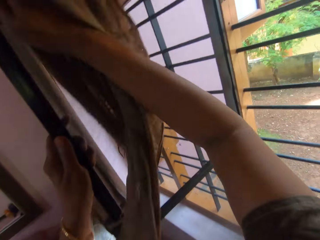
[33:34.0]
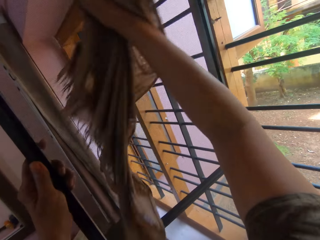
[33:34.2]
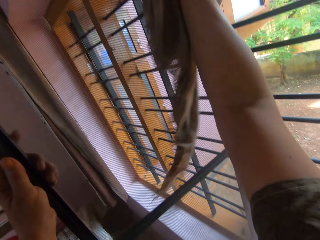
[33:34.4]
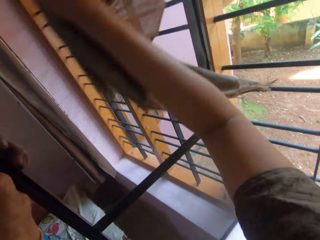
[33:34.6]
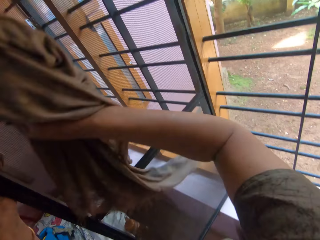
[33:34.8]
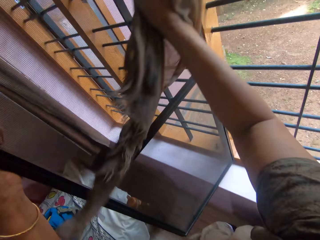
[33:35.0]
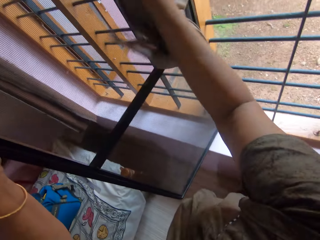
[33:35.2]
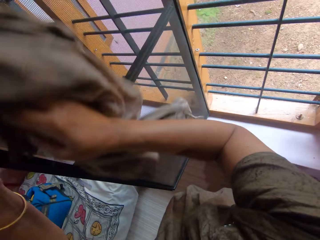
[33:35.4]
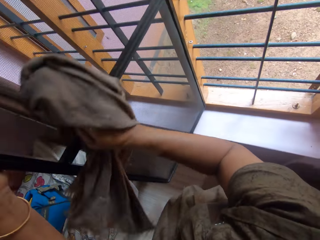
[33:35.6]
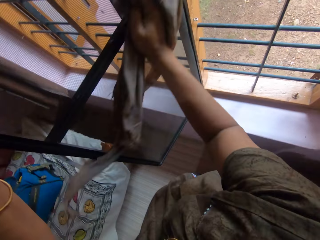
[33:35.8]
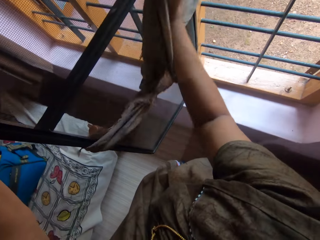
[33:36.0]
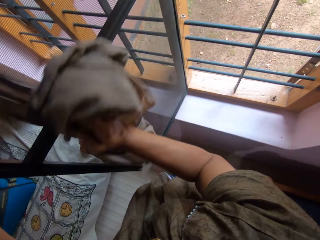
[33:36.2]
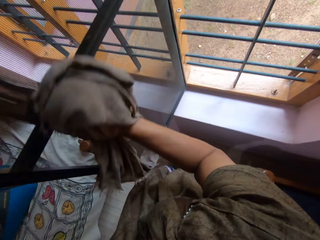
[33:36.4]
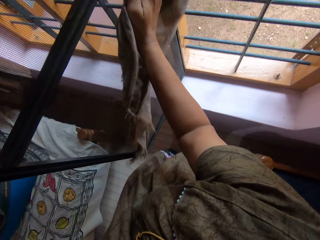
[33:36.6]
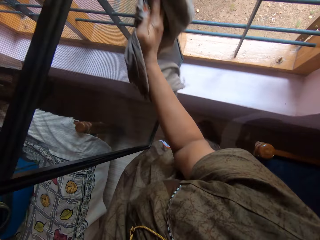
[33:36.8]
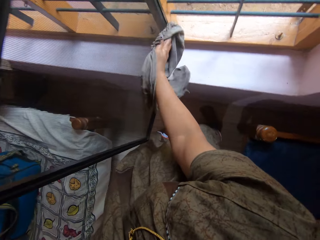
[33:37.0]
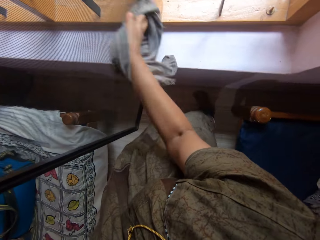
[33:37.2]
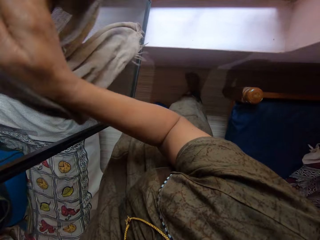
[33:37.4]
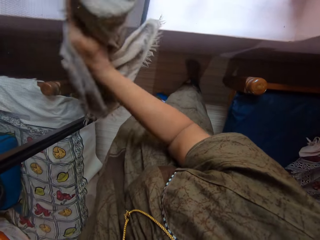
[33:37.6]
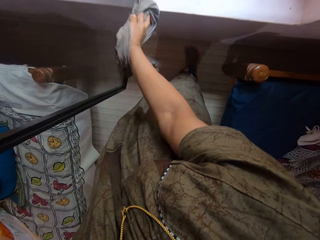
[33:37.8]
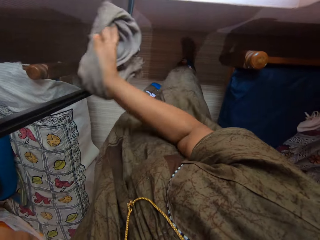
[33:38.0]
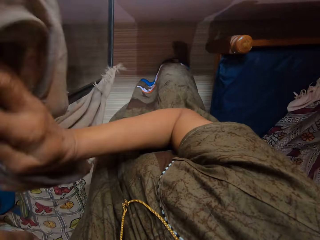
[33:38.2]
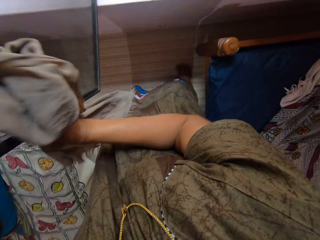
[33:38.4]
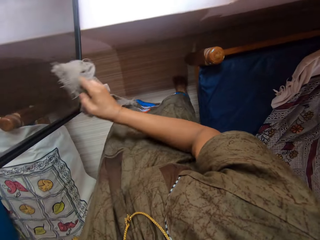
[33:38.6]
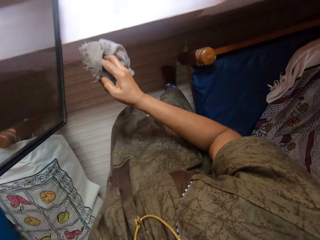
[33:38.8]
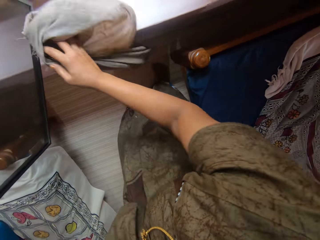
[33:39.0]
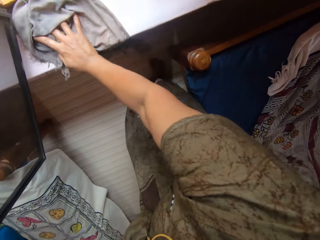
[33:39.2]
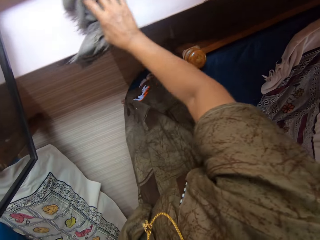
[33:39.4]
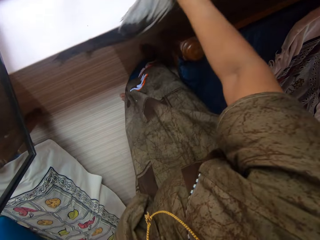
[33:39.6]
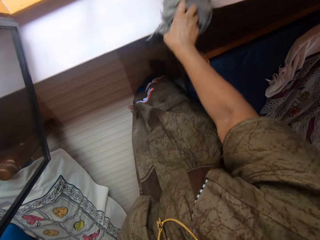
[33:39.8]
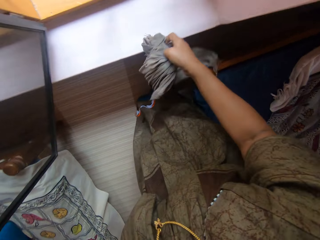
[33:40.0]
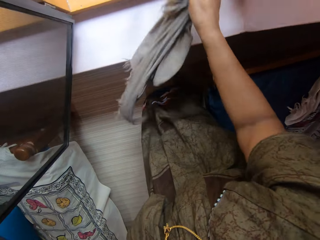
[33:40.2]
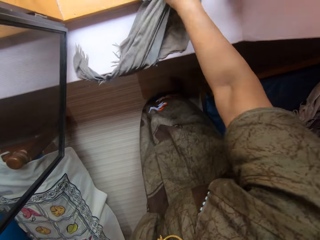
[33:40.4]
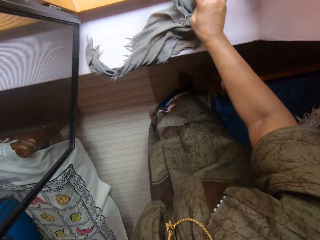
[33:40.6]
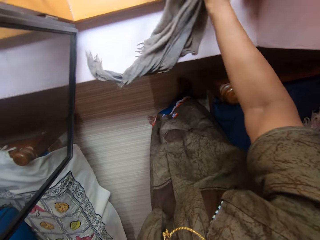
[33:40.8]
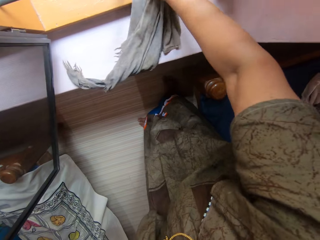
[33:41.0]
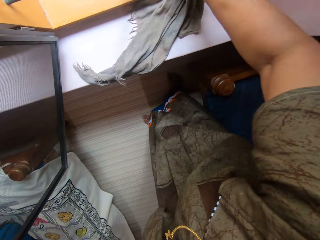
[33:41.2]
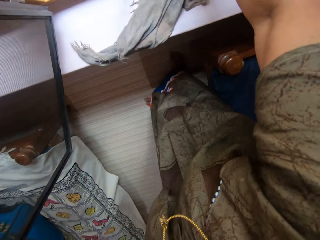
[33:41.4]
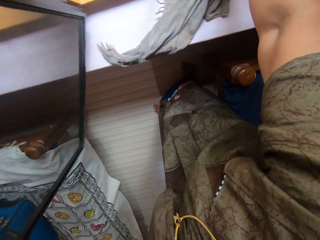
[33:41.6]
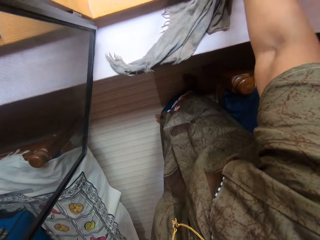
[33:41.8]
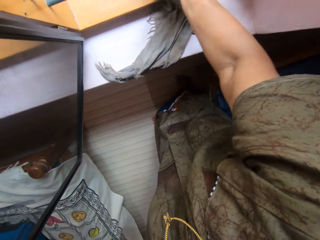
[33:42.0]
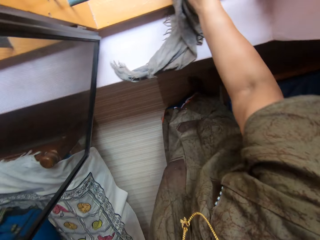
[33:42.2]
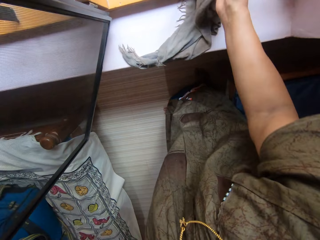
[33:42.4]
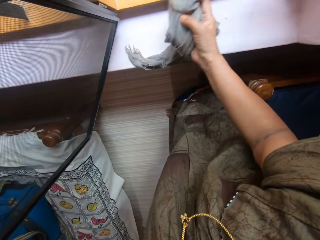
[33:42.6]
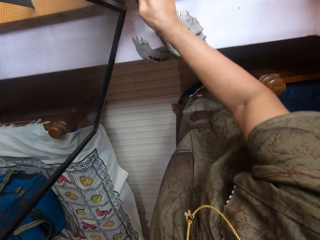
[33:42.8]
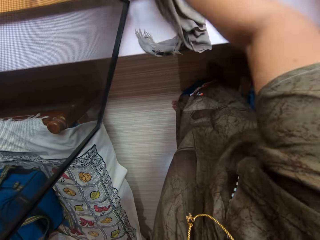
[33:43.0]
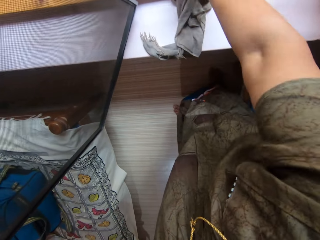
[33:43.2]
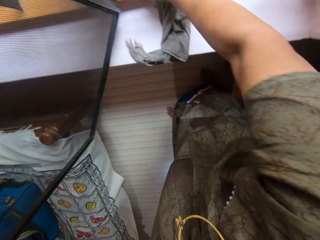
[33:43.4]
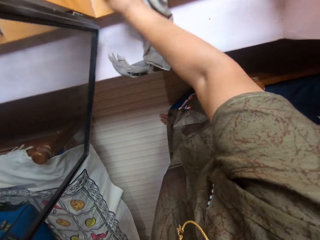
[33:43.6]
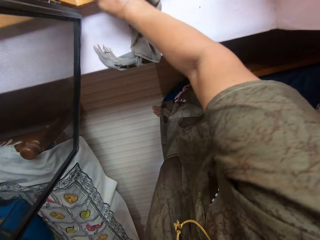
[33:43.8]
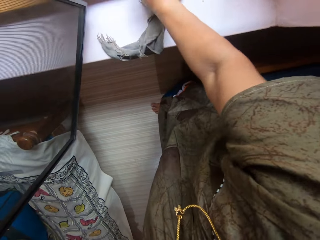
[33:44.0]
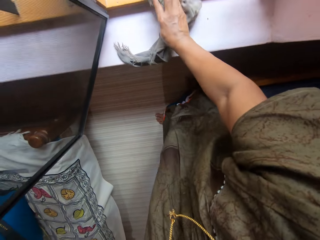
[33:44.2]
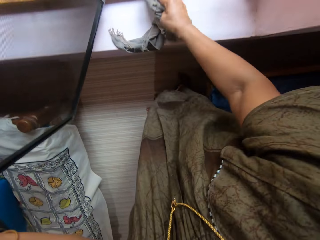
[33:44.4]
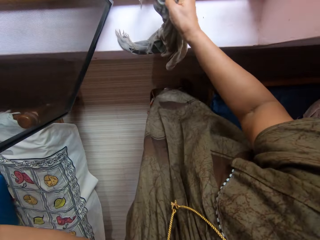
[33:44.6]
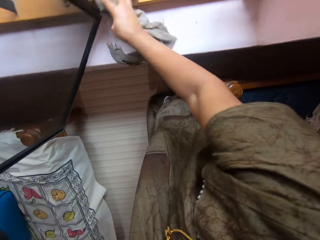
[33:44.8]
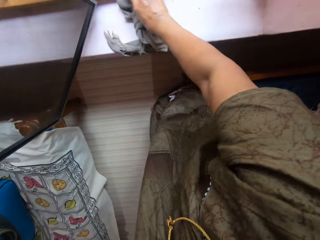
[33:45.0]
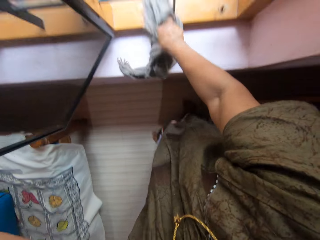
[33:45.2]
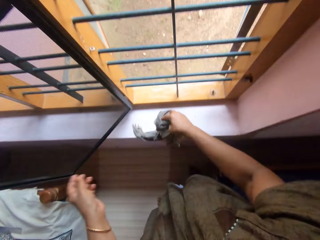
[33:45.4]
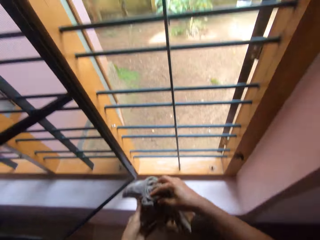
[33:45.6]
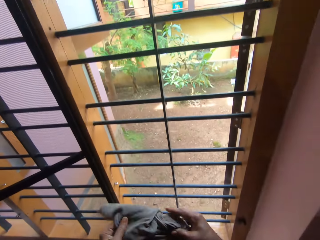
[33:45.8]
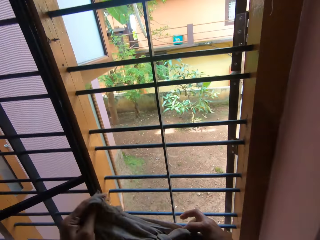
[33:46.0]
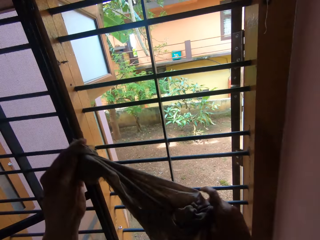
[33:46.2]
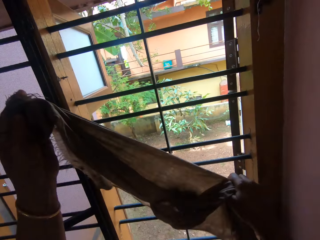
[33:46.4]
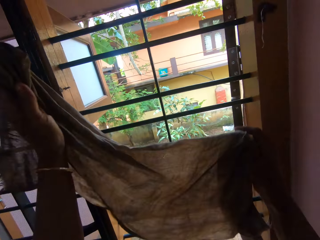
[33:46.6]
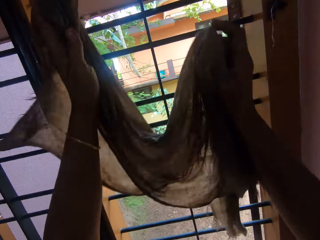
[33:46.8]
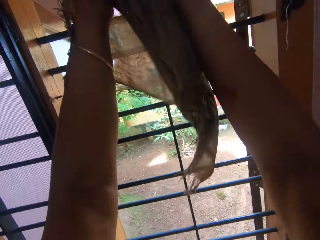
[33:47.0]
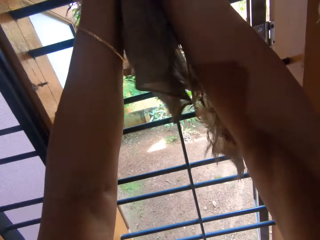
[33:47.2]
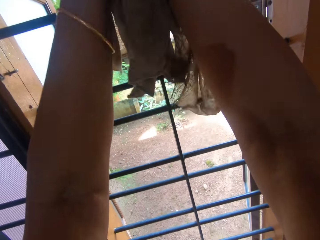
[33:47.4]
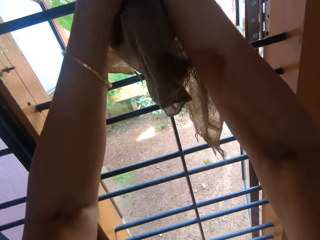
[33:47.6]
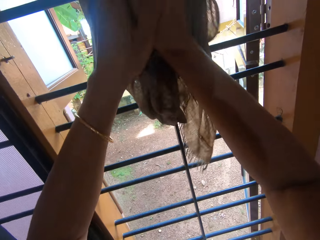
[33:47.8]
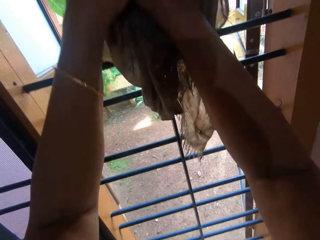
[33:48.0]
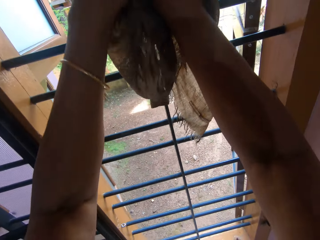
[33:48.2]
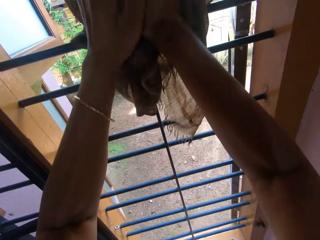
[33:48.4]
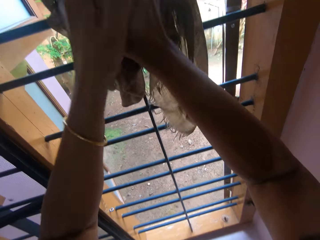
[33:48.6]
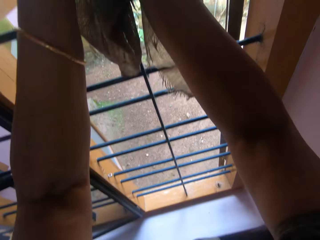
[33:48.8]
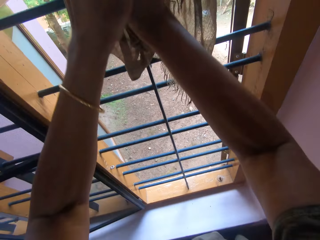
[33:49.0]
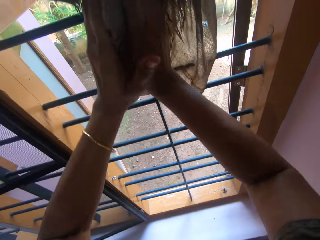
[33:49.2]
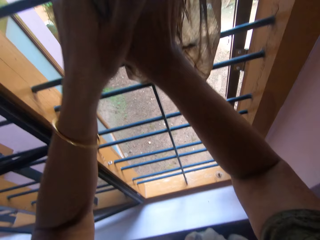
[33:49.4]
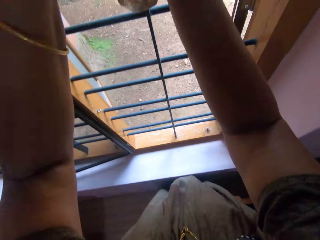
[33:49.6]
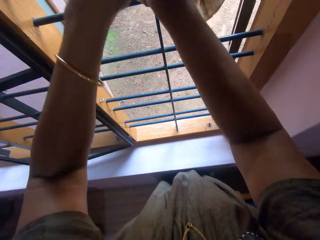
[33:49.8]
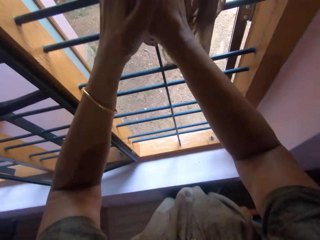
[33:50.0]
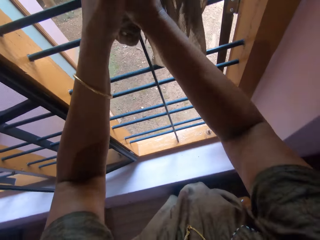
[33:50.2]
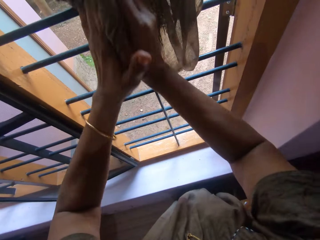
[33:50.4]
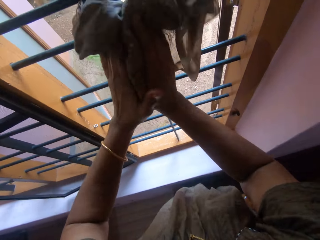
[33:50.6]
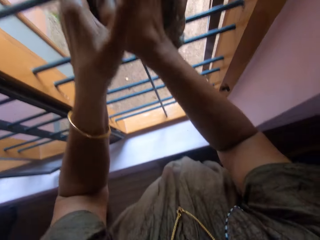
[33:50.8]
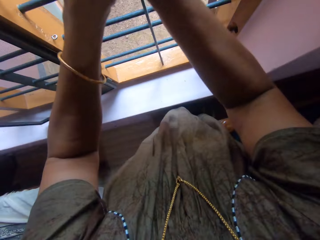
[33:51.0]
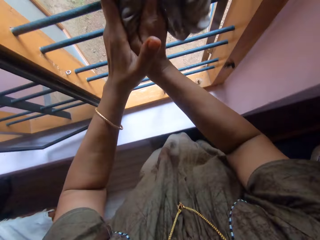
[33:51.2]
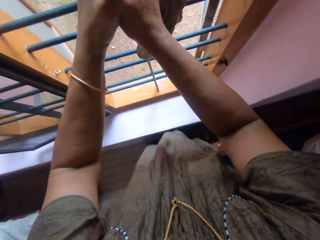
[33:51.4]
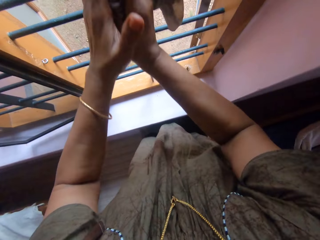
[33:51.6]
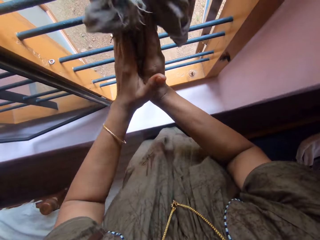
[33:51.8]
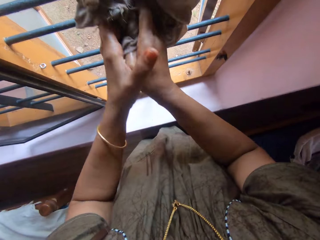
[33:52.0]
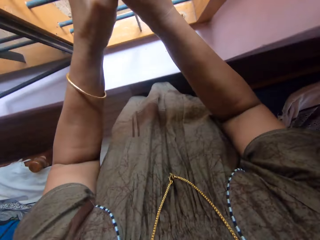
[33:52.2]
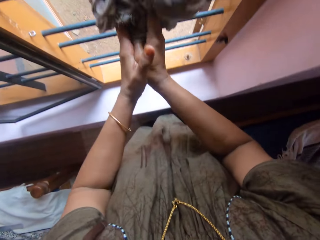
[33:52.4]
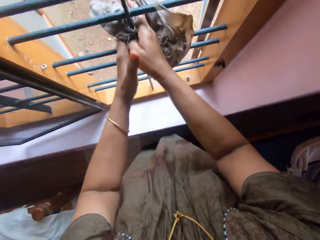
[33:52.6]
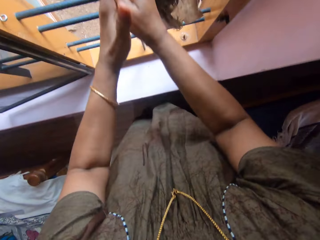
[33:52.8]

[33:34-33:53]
The camera wearer cleans the window with the rag in her right hand. She cleans the window rail with the rag in her right hand. She cleans the window with the rag in her right hand.

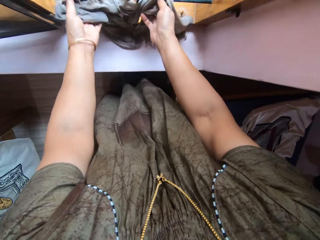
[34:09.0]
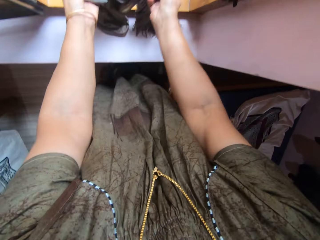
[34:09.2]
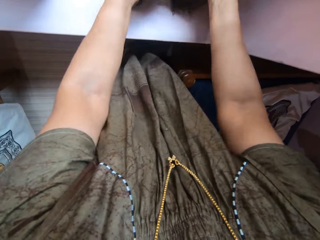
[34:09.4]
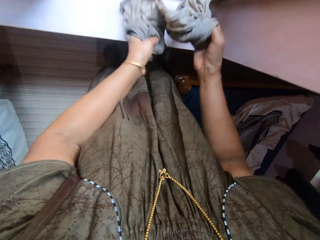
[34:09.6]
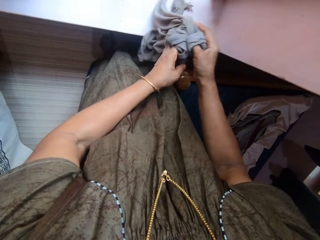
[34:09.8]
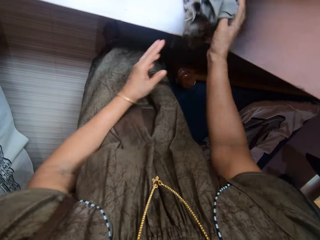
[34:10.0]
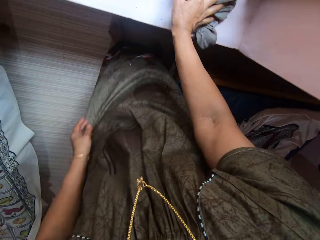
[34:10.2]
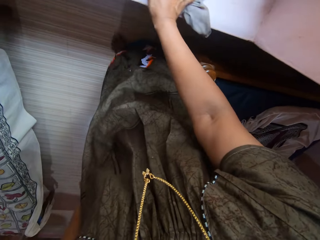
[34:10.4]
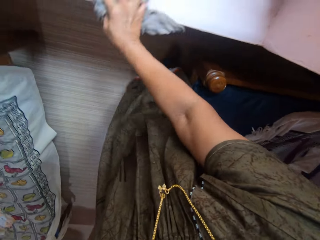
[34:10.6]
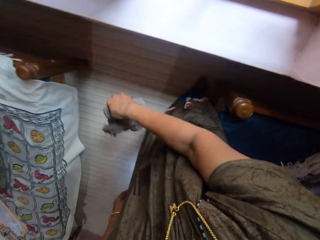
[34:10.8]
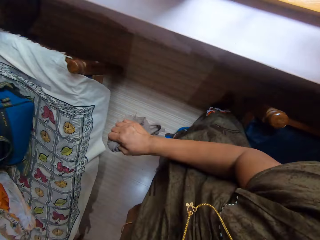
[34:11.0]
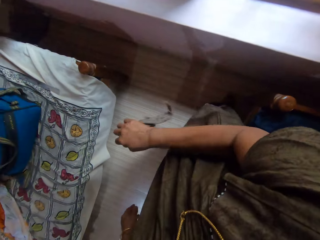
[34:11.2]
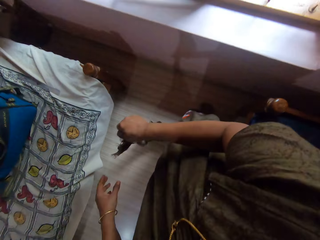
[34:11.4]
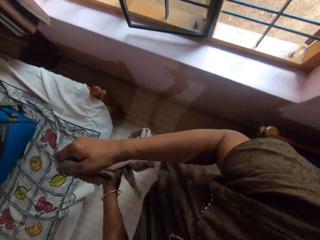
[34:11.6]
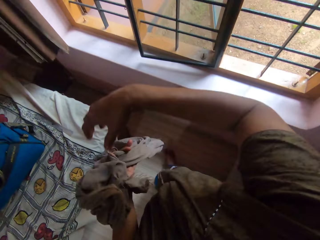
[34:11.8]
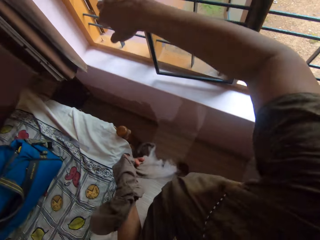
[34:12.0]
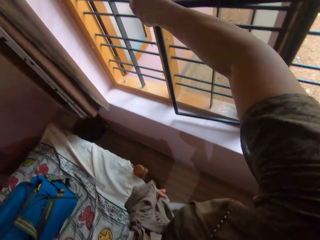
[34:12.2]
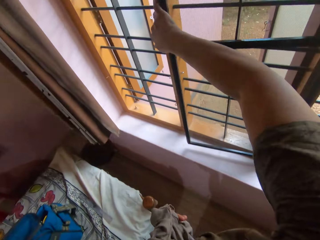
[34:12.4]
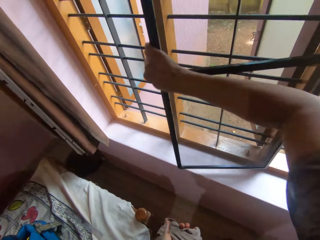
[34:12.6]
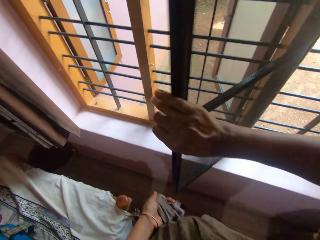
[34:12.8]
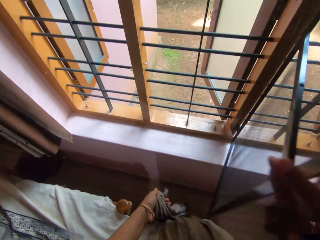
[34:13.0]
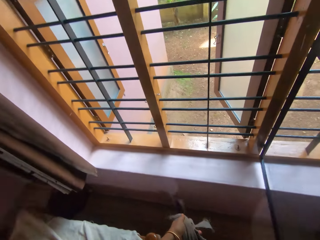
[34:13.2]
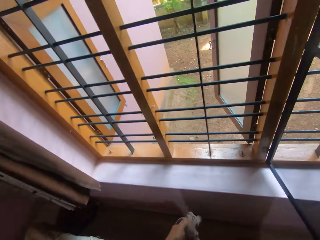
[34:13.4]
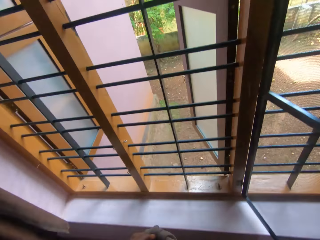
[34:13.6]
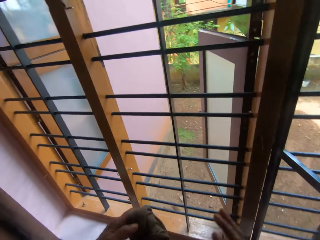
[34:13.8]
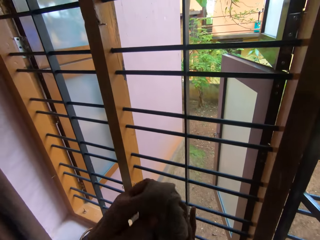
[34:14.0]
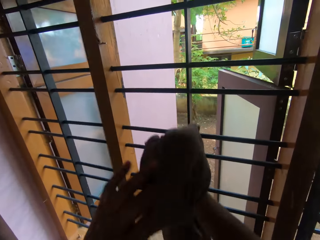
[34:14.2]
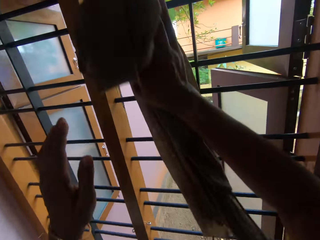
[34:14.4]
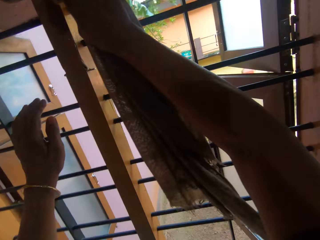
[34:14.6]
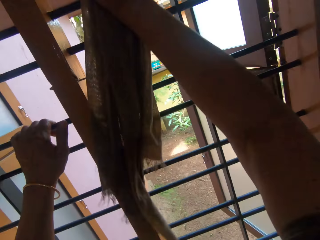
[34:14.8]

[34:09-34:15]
The camera wearer holds the rag with her left hand. She dusts off the dirt in the rag with her right hand. She opens the window with her right hand. She wipes the window frame with the rag.
